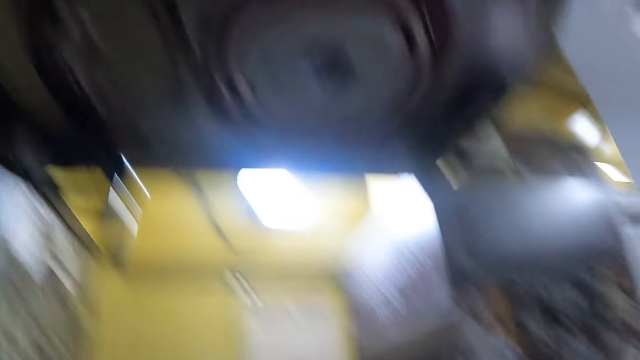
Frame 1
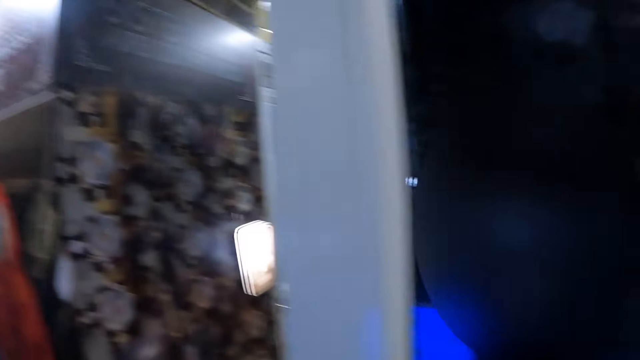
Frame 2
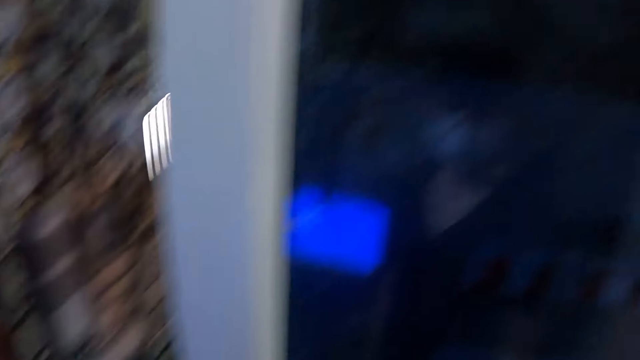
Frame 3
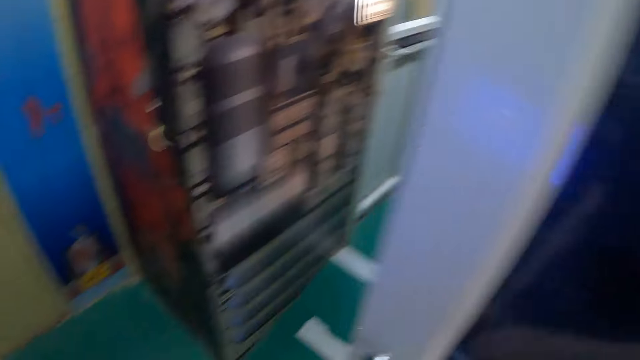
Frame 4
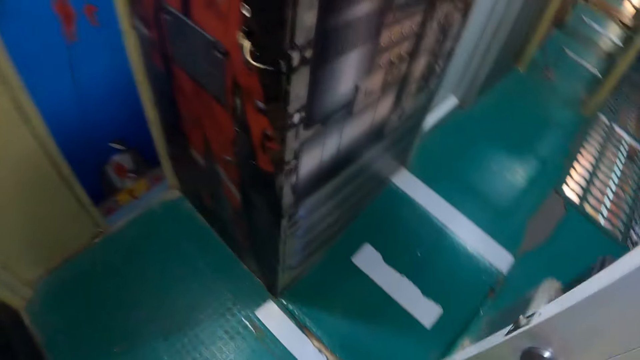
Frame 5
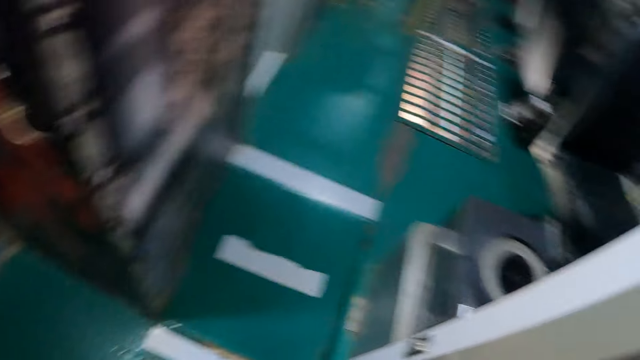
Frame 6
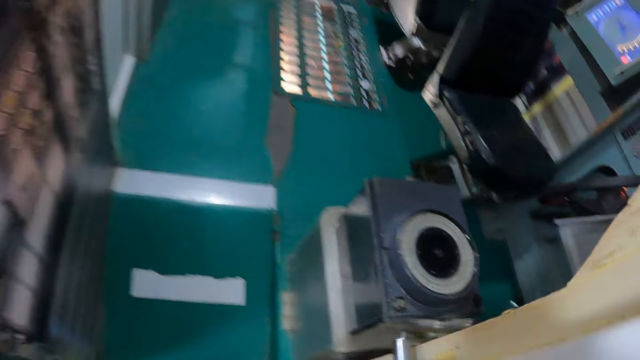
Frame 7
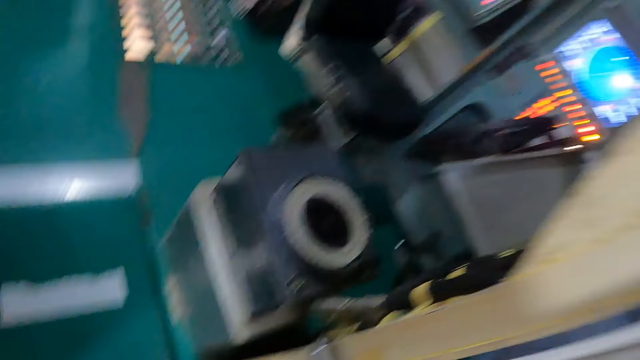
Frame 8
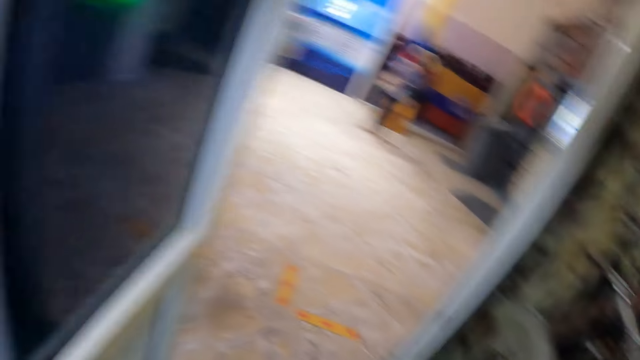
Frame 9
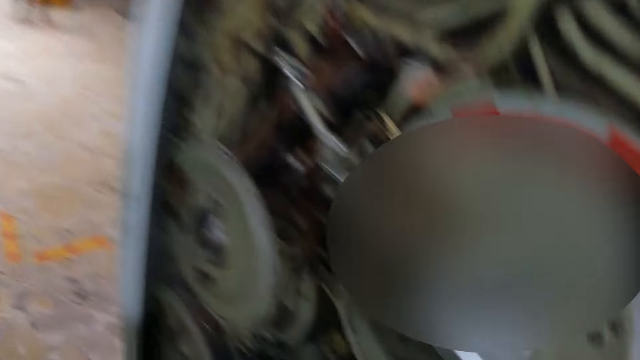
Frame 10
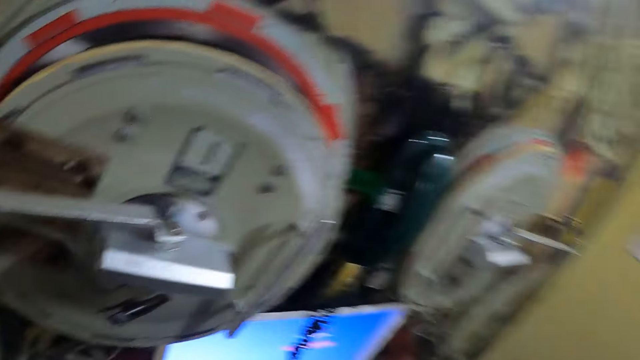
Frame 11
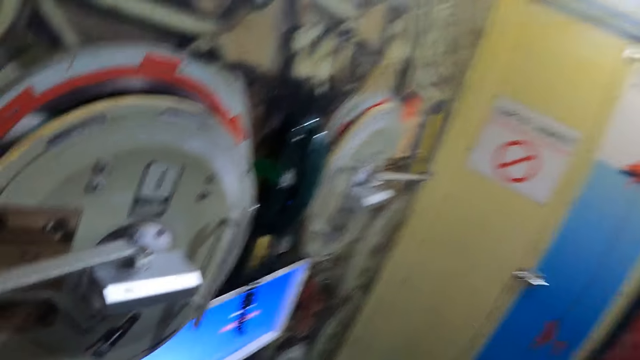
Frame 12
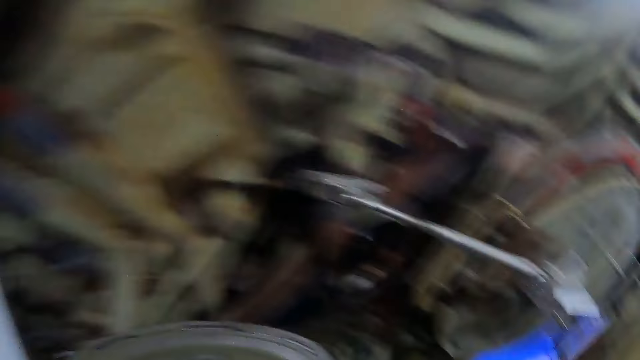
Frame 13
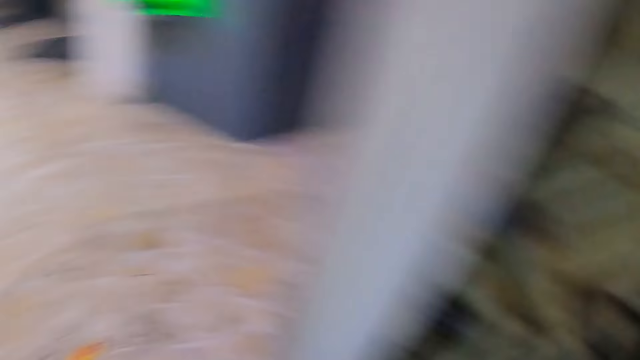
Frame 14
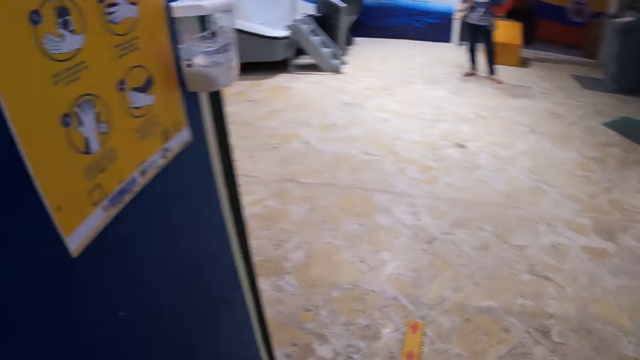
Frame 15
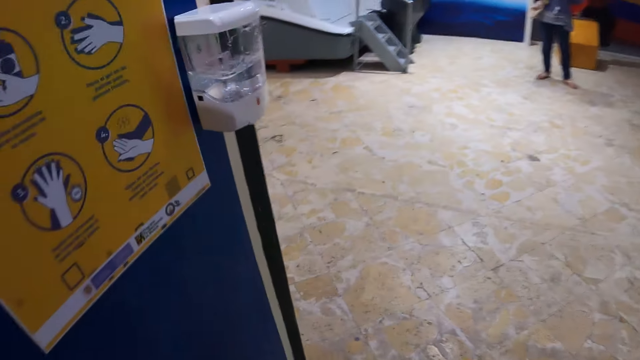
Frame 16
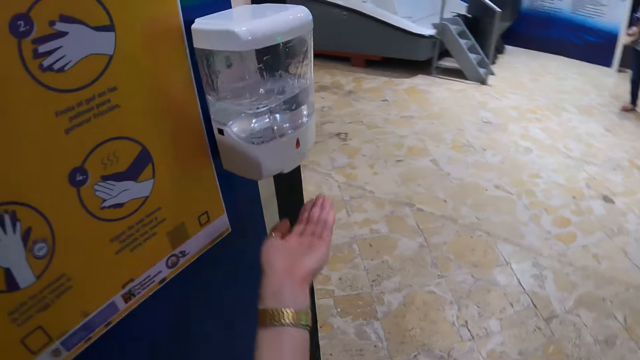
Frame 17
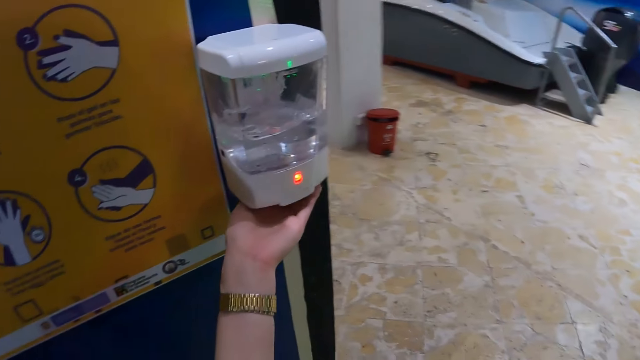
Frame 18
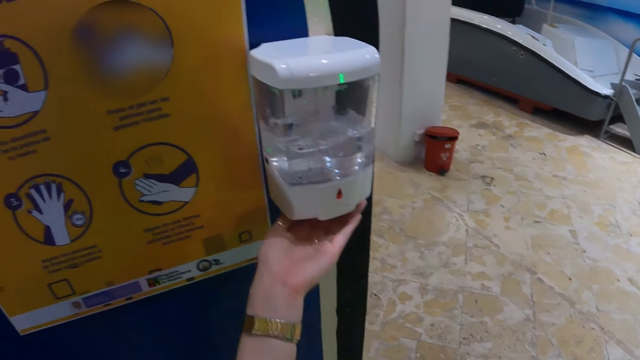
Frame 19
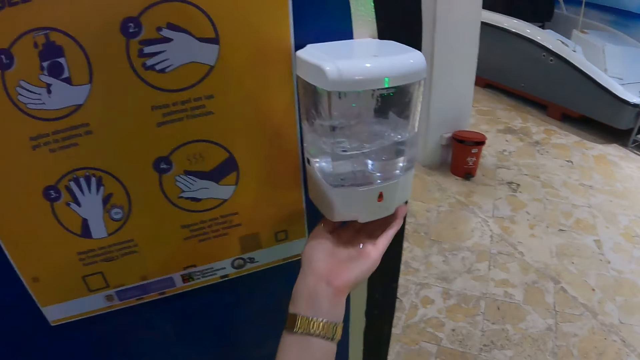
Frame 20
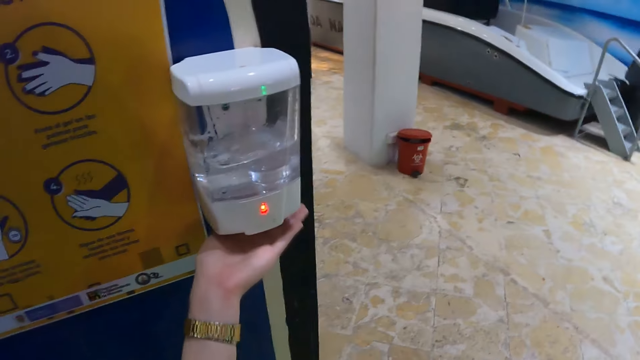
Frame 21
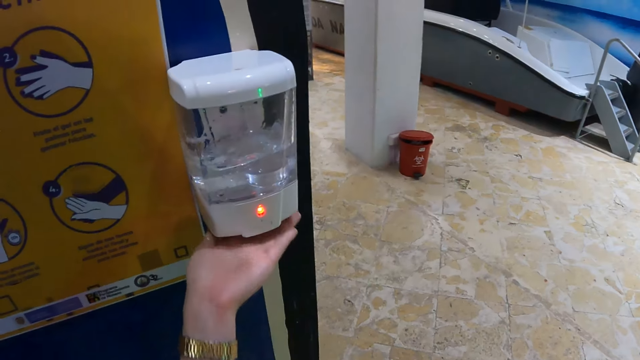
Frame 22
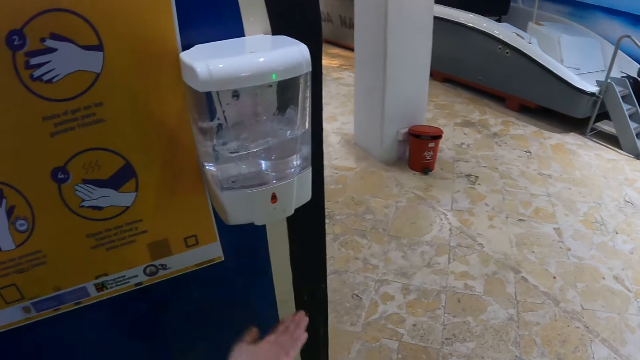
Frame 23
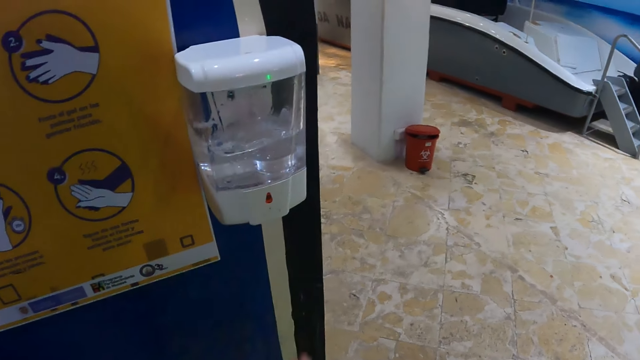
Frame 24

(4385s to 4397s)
The camera wearer walks in the ship and stares around. They walk in the ship. They take the sanitizer and sanitize the hands.

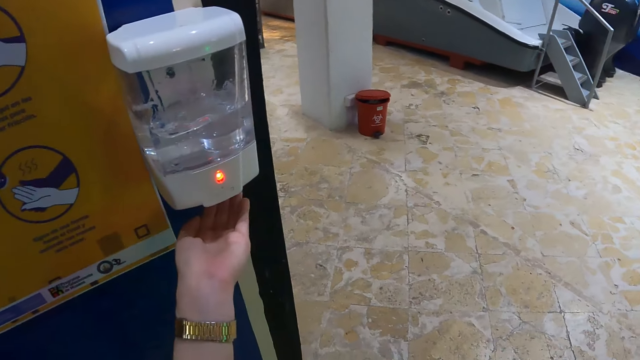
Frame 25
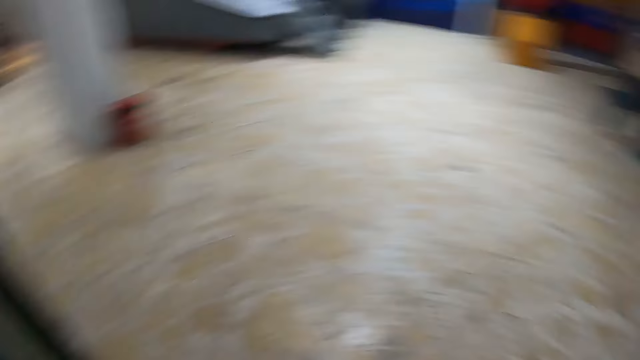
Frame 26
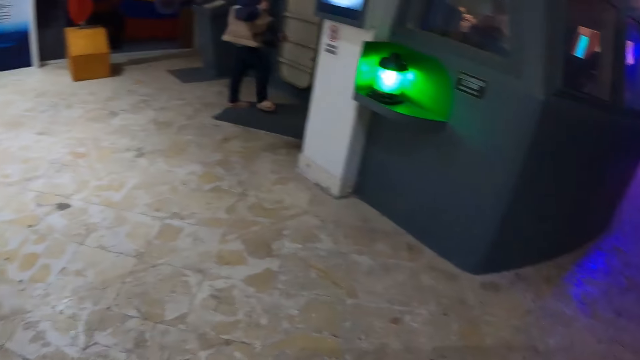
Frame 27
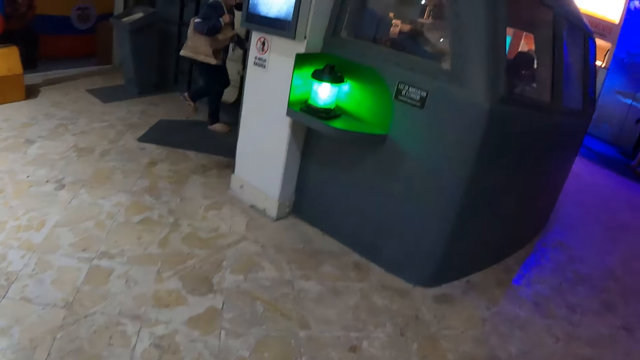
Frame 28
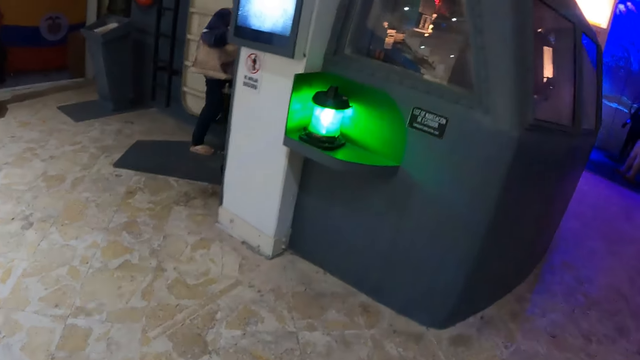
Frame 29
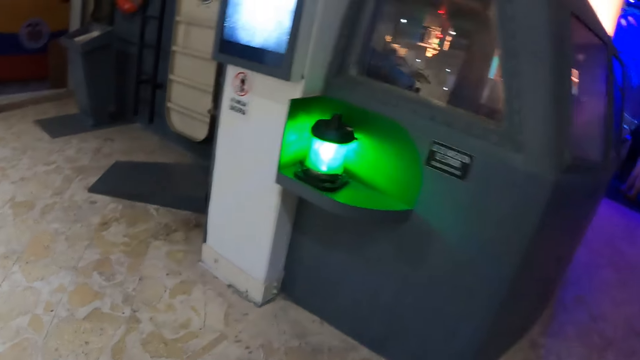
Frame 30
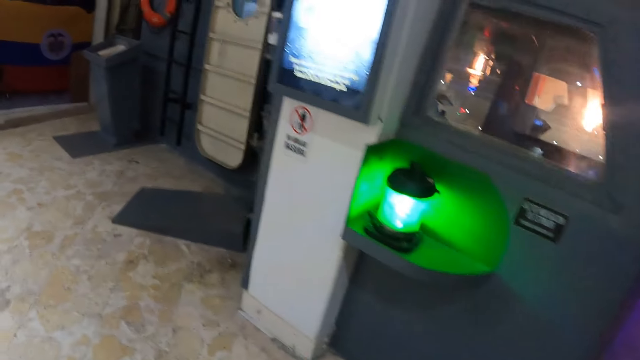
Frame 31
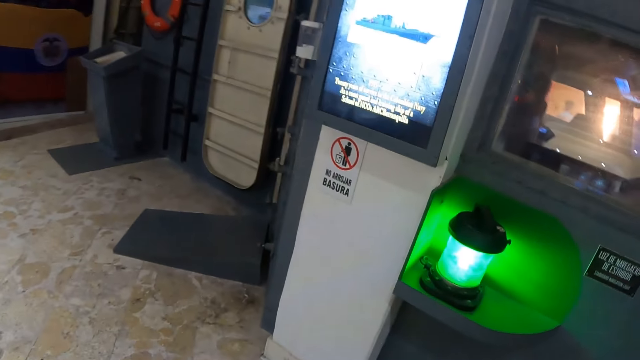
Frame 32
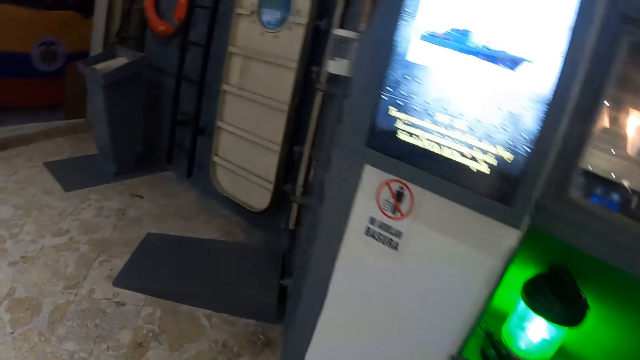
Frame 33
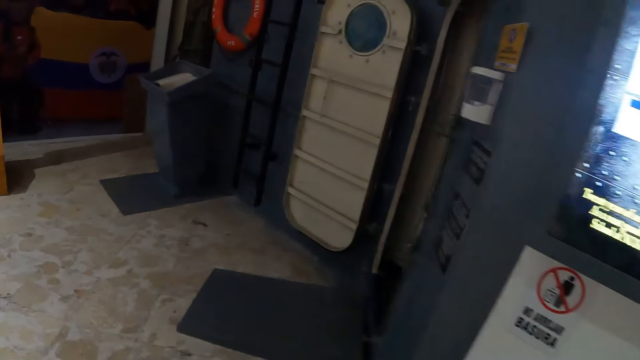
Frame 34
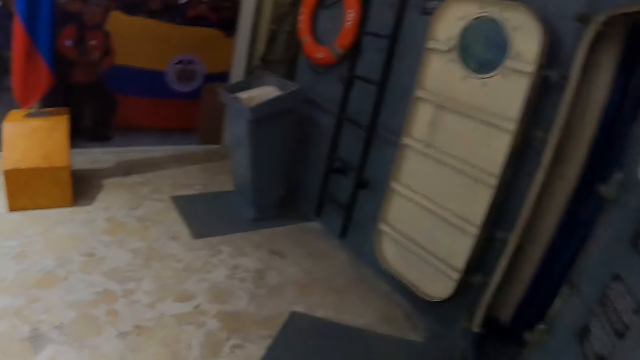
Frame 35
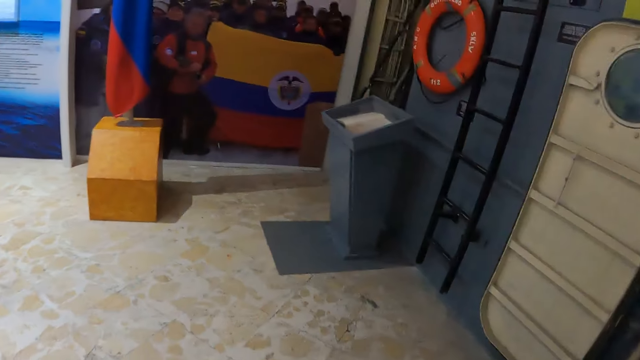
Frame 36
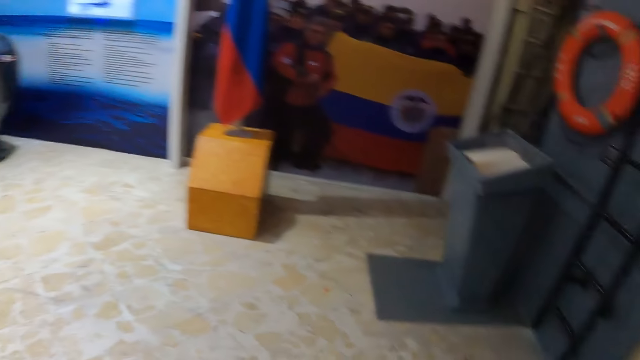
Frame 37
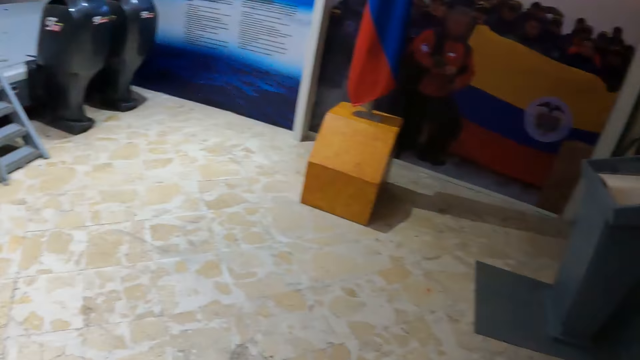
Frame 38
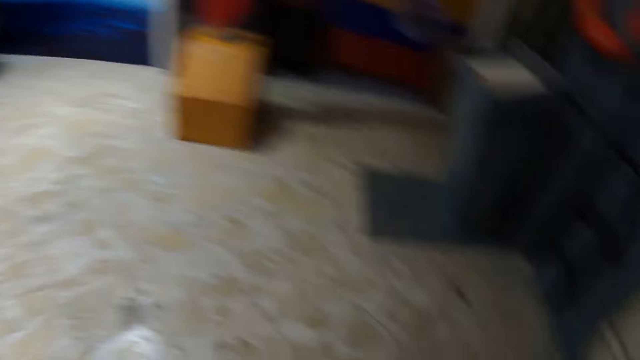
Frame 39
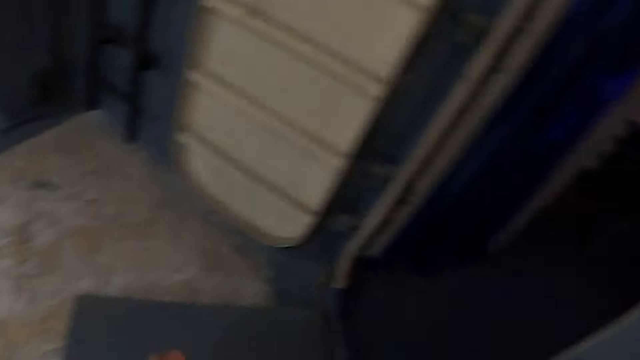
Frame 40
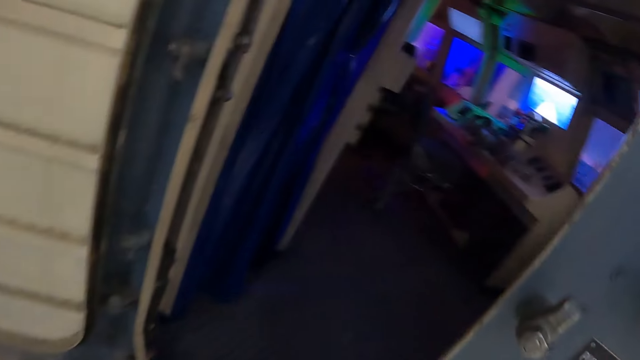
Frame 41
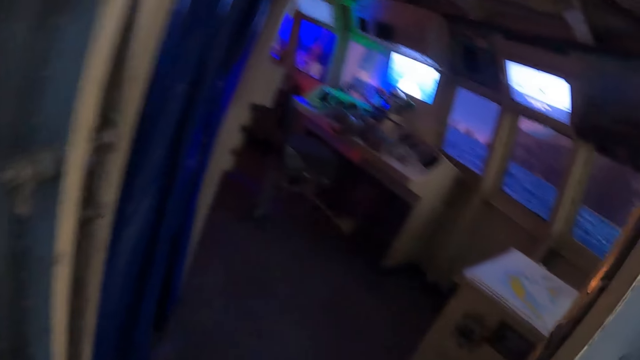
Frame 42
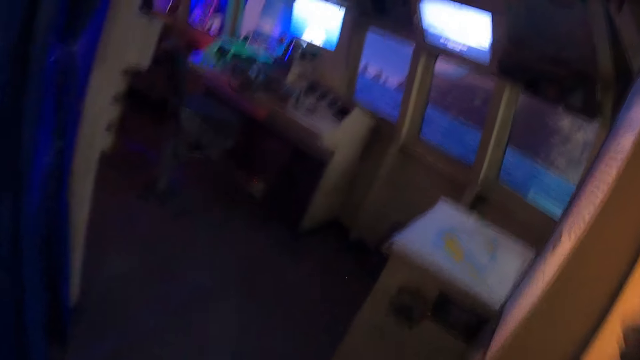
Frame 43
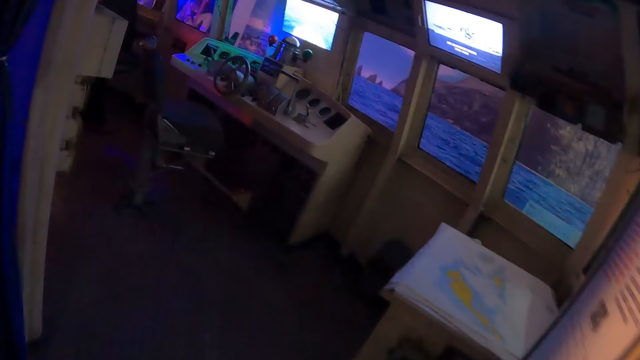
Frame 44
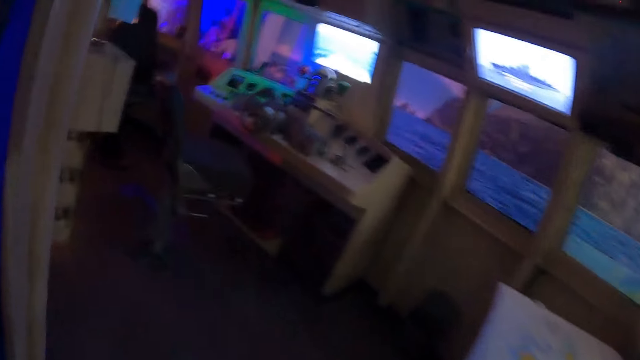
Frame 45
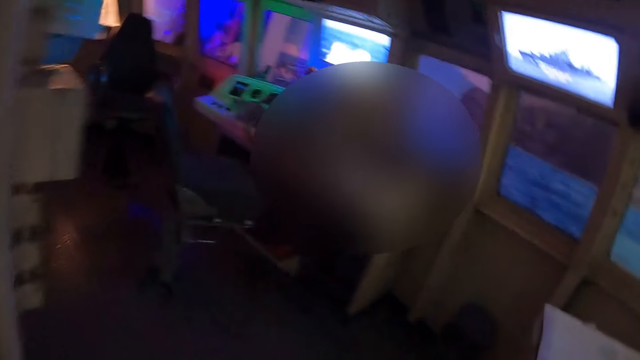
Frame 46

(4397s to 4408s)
The camera wearer walks in the ship.
